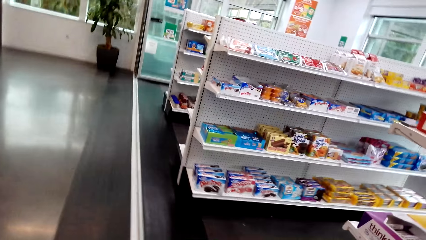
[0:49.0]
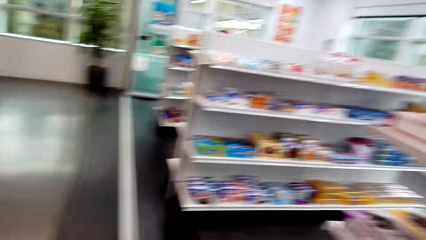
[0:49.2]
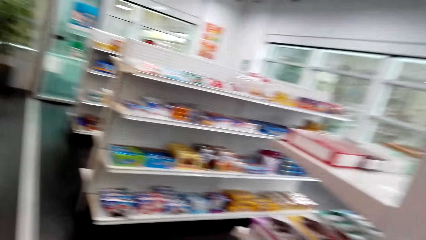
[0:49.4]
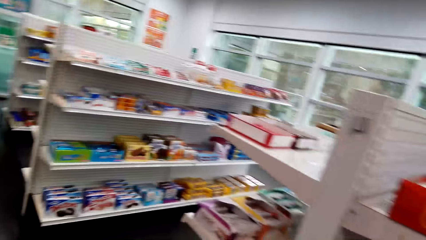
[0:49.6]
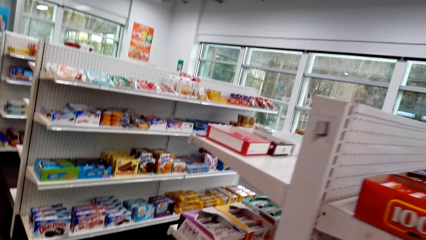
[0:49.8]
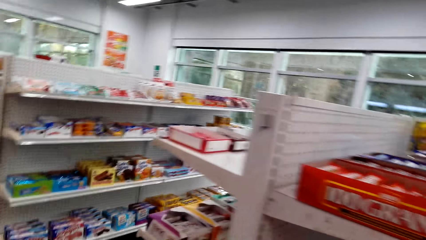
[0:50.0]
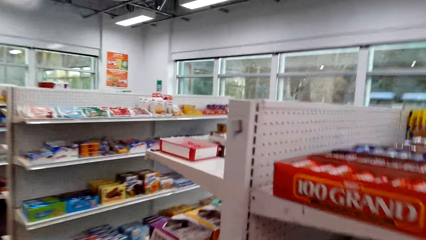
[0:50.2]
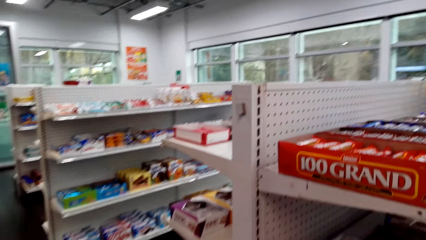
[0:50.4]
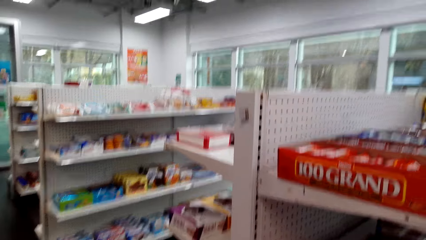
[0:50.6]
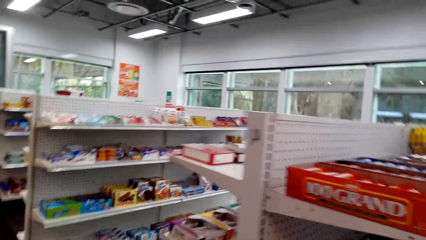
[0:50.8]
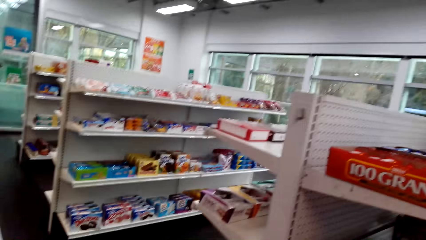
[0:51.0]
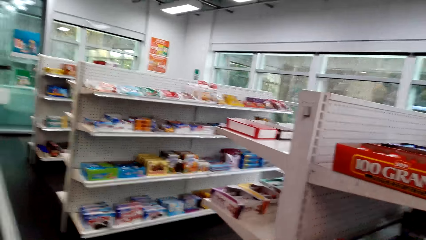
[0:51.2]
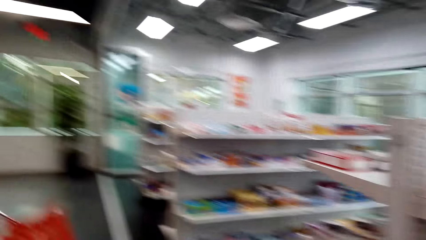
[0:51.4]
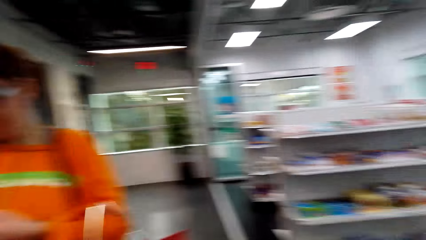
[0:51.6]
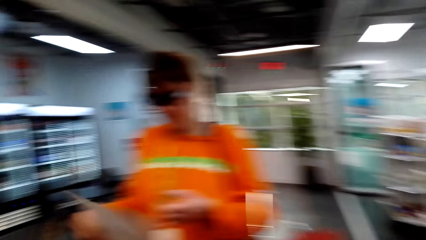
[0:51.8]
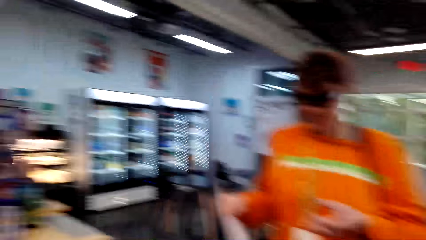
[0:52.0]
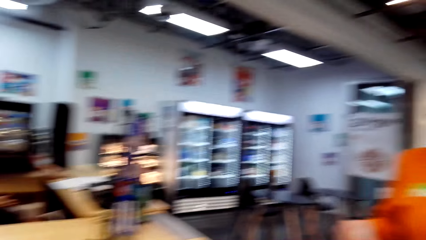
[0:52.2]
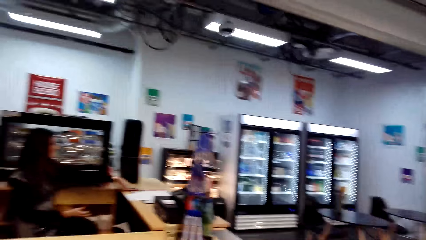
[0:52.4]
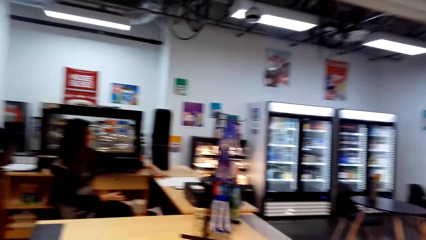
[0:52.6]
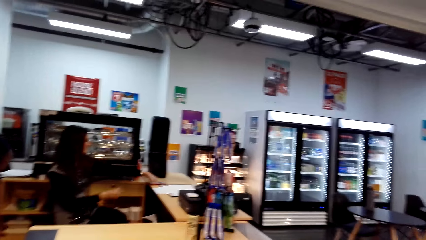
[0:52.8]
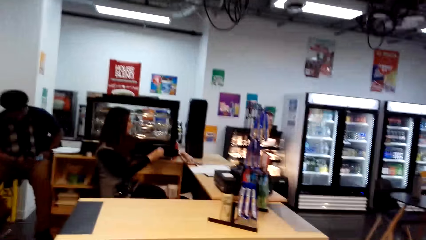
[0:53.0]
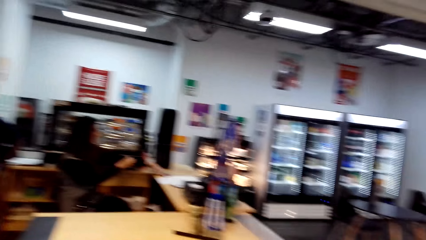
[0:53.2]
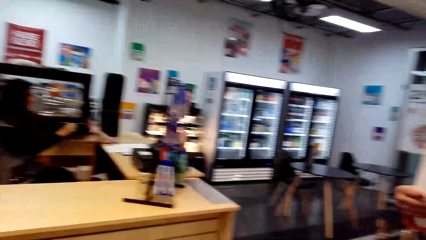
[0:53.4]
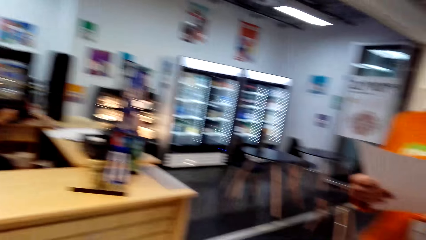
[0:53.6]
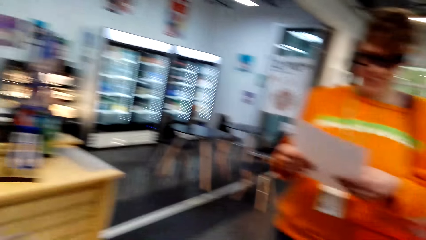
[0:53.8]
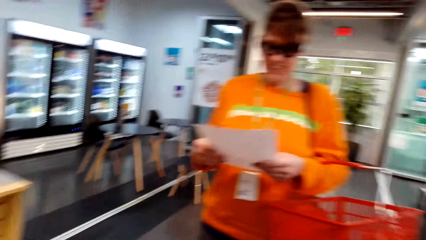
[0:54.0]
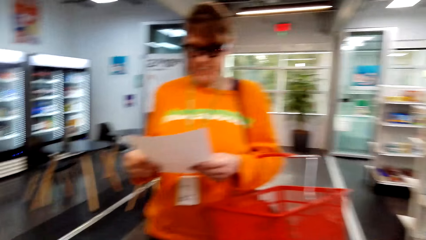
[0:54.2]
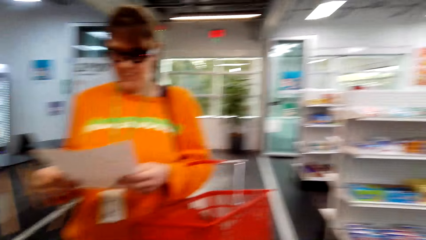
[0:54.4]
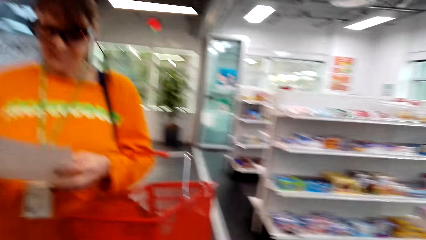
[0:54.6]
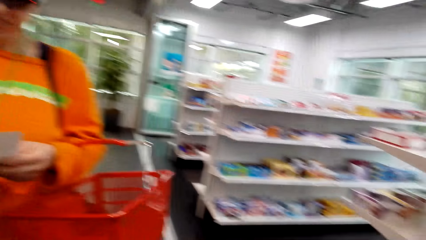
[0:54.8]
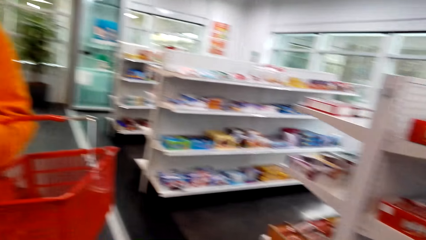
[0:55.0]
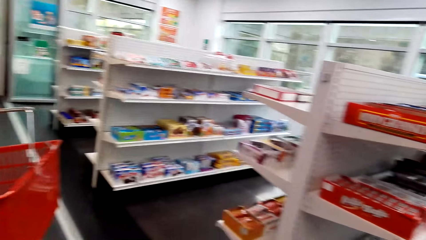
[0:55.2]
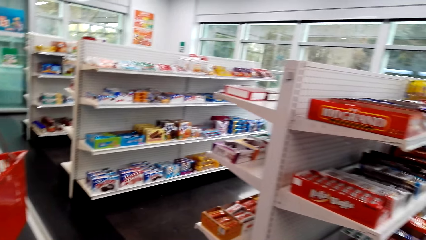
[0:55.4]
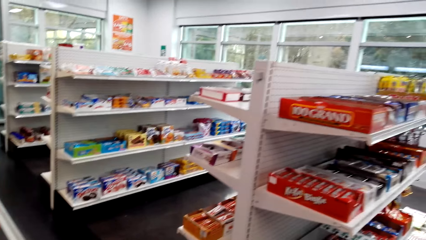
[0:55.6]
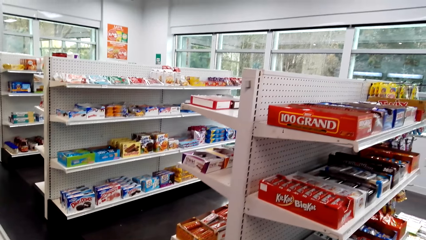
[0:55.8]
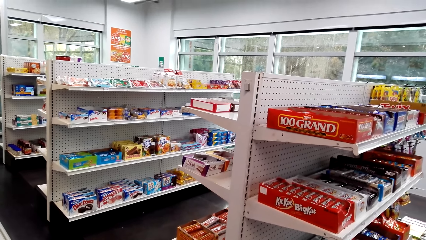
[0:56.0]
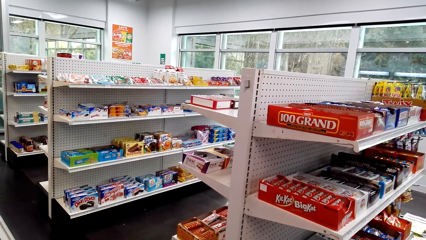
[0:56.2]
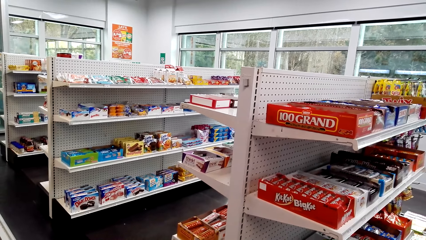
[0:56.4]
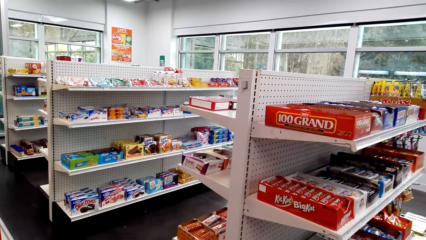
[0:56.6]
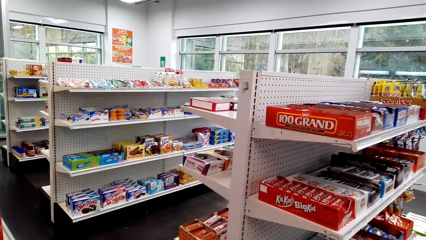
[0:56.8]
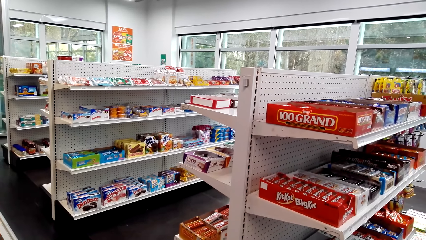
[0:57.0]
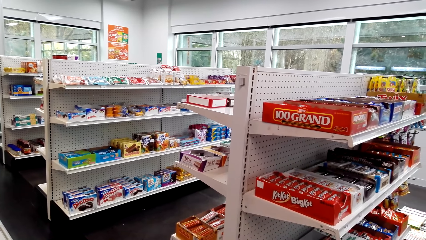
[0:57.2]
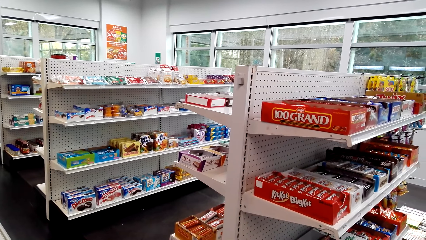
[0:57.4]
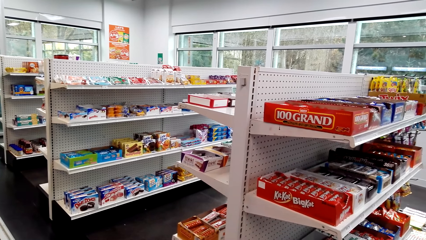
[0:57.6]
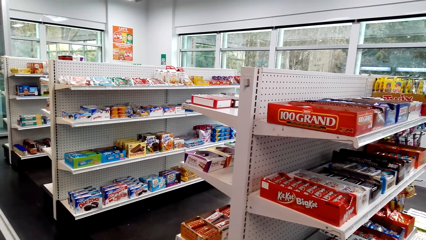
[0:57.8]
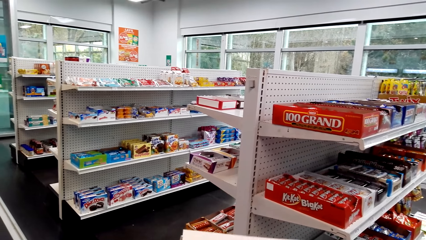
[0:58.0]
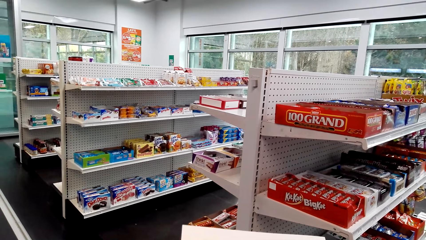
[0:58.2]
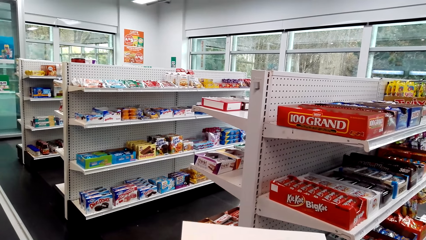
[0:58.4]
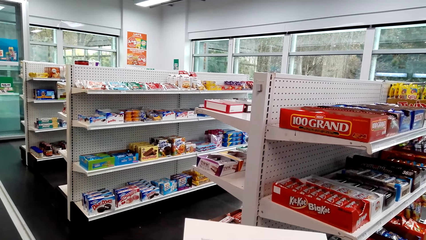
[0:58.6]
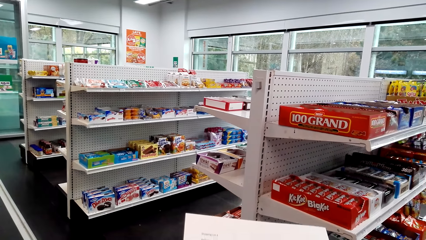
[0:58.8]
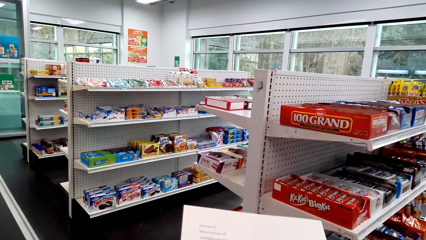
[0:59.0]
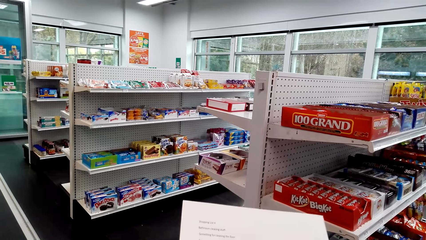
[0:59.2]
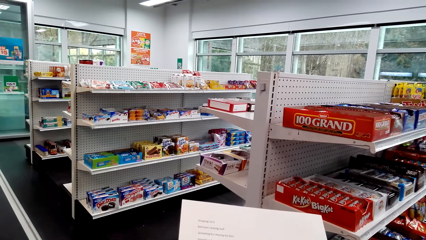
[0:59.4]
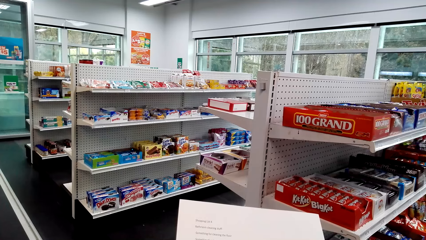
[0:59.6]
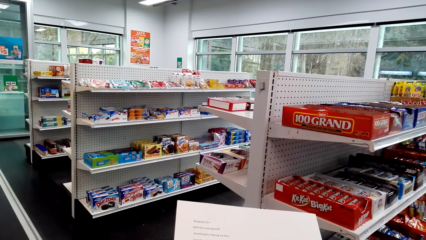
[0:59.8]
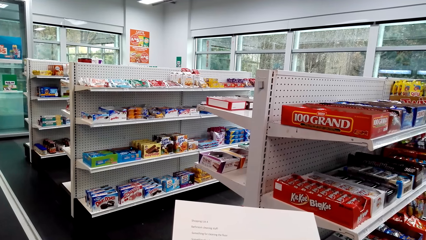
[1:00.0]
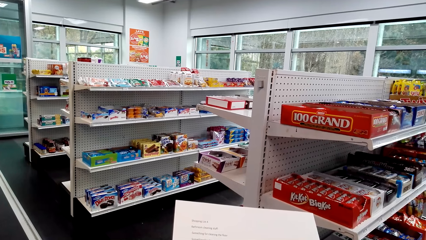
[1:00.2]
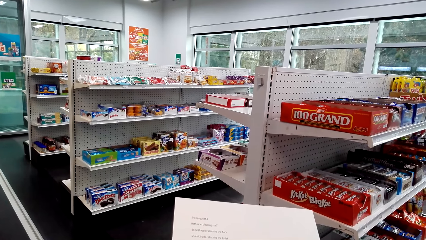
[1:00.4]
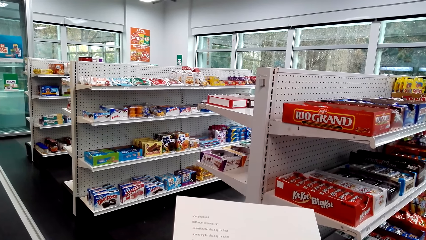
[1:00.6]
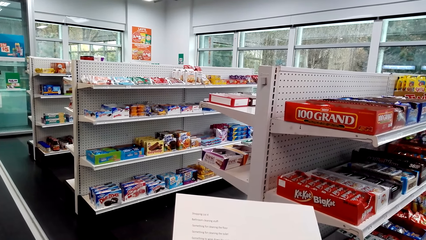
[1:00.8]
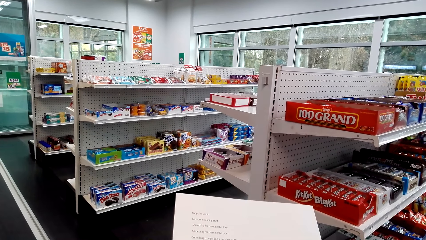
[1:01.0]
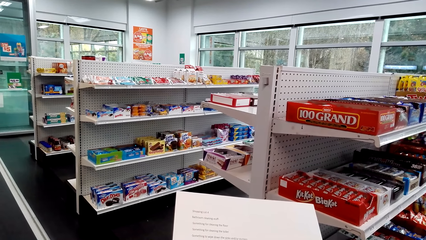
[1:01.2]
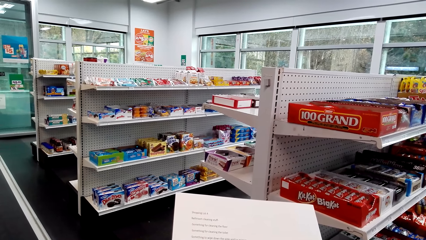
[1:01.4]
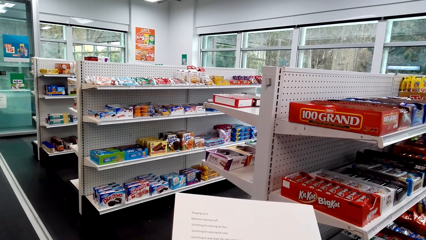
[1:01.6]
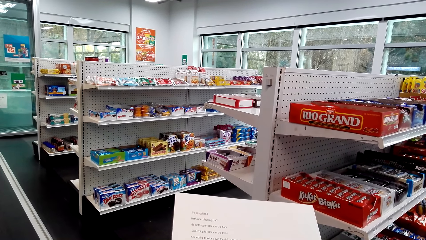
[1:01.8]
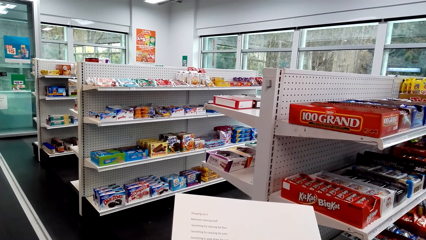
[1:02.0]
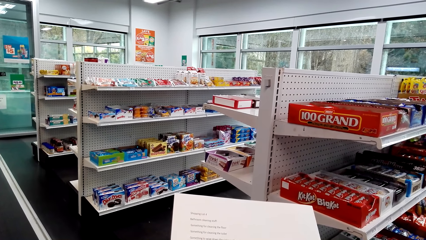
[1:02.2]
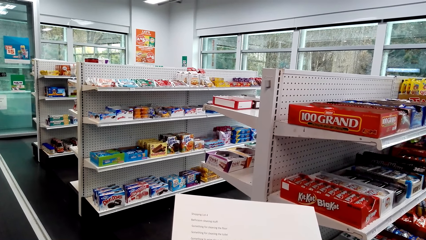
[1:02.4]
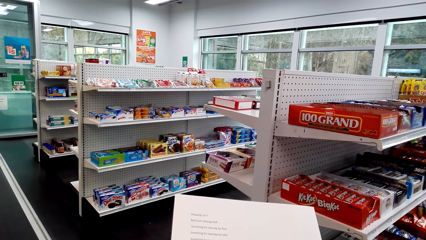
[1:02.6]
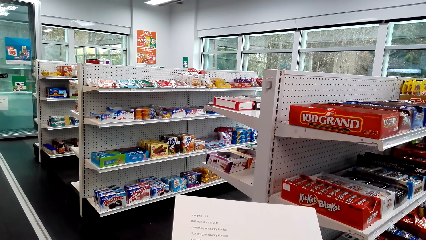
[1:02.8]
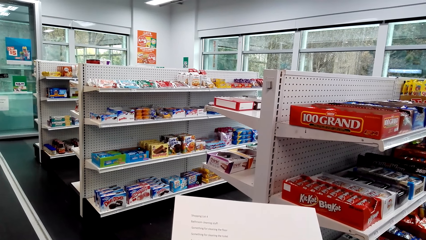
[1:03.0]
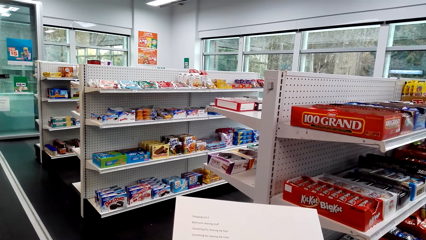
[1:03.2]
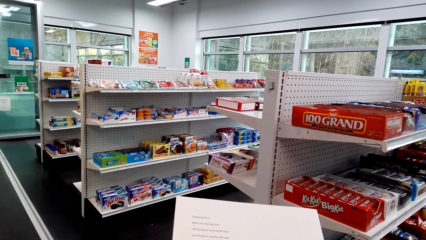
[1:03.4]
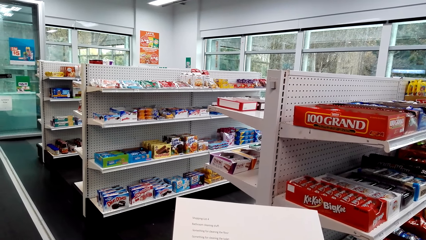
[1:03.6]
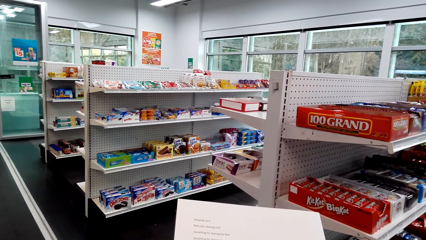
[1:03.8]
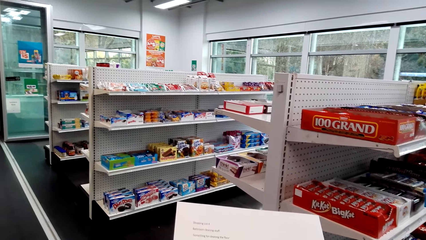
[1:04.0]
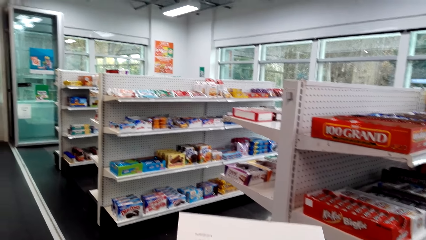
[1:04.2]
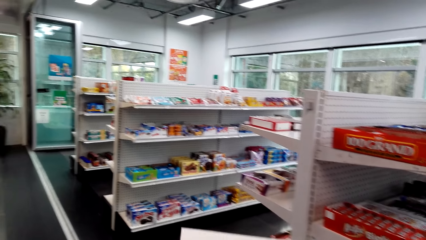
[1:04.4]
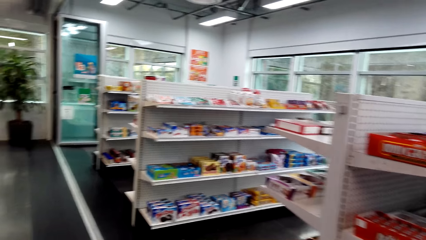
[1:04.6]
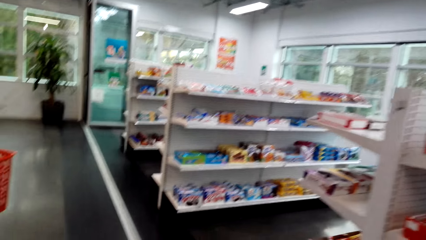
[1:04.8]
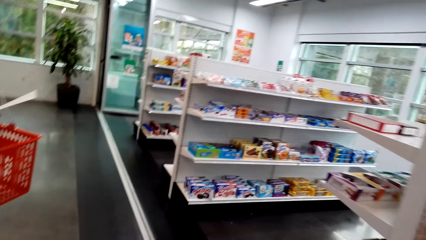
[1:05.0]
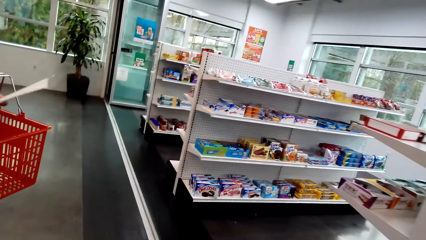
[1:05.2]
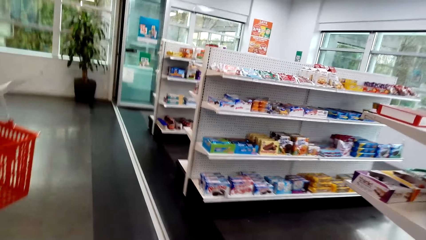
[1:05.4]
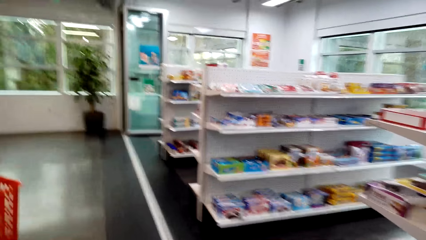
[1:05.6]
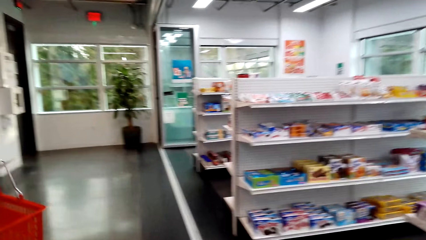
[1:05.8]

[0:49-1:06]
The camera wearer and a woman walk towards the supermarket. The camera wearer converses with the woman. They check the sheet of paper.
